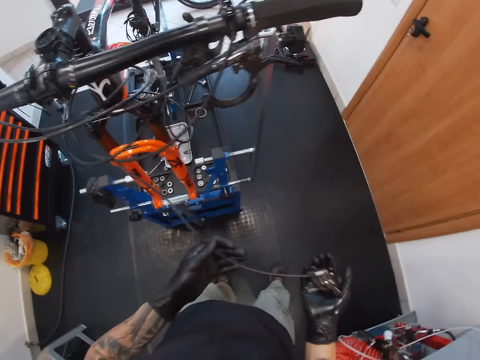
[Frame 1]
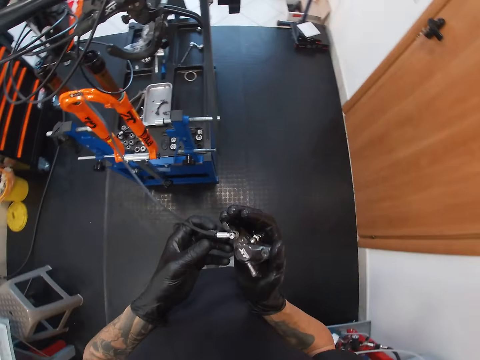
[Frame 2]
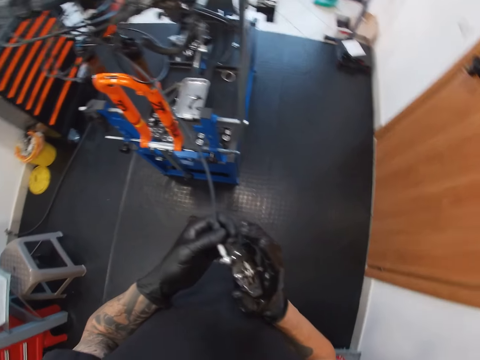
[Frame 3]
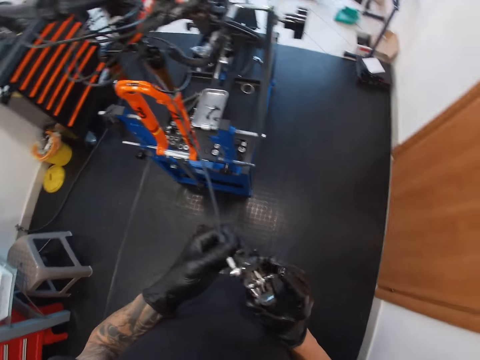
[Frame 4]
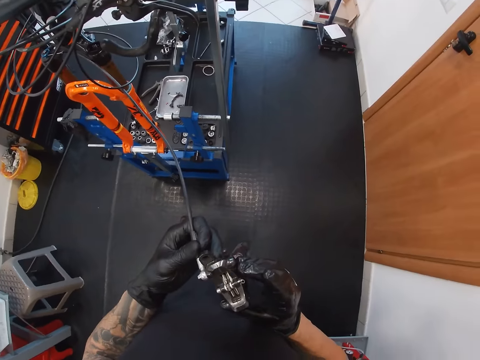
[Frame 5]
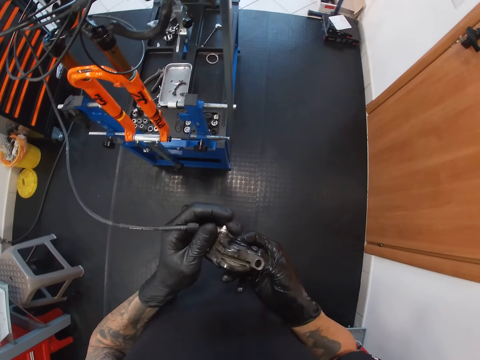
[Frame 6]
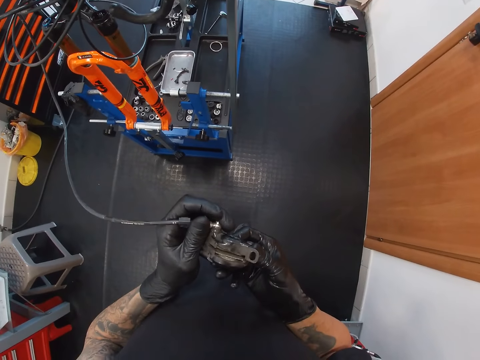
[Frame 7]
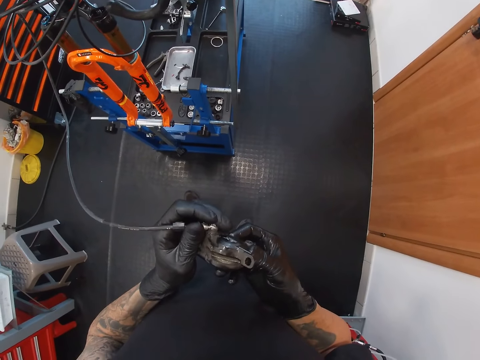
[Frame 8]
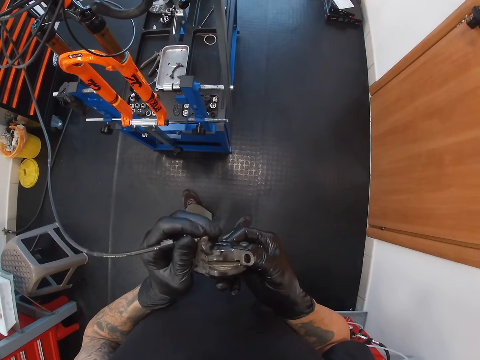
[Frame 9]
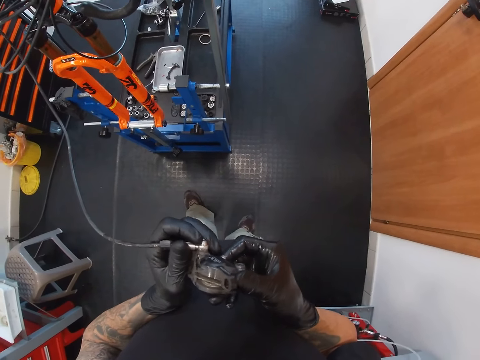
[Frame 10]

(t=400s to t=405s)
The camera wearer places his right hand on a shifter in his left hand. He holds the brake wire with both hands. He adjusts a brake mounting plate.

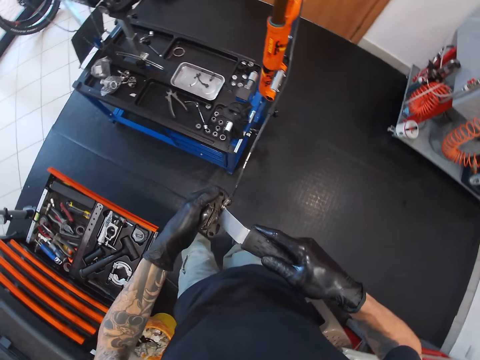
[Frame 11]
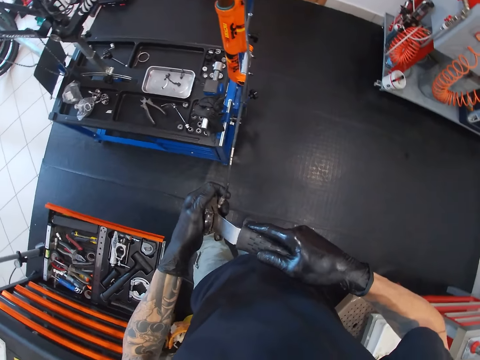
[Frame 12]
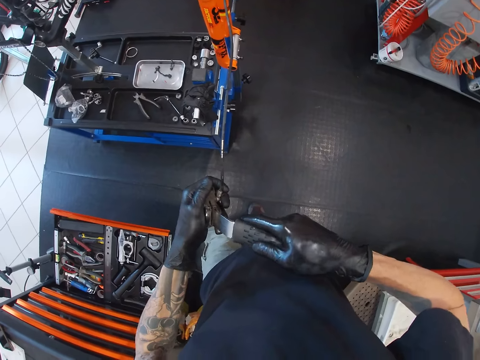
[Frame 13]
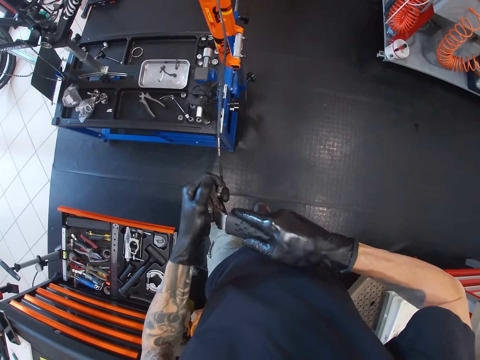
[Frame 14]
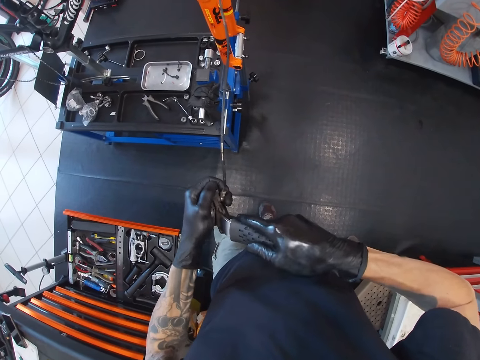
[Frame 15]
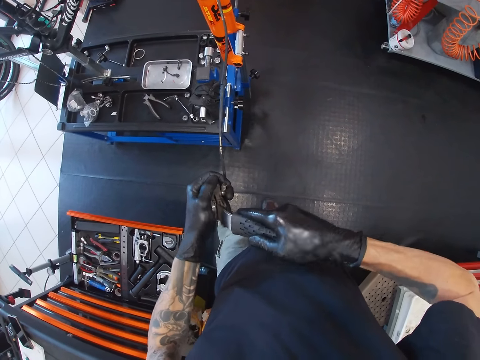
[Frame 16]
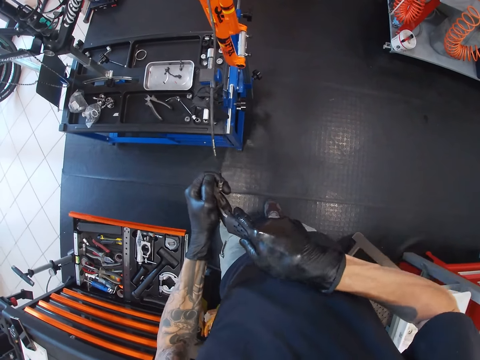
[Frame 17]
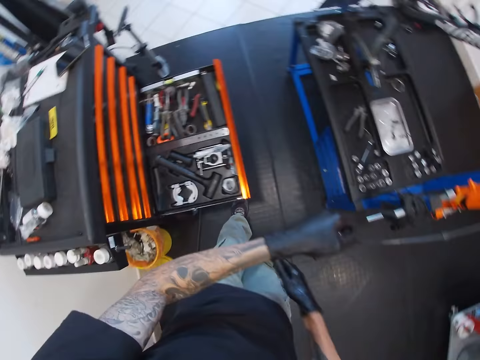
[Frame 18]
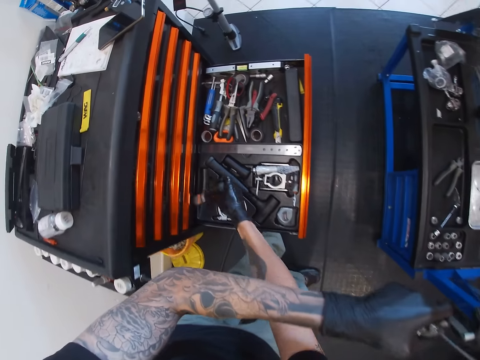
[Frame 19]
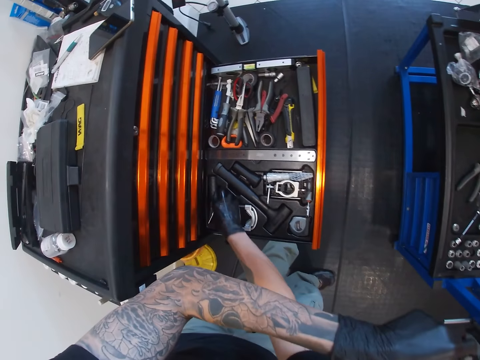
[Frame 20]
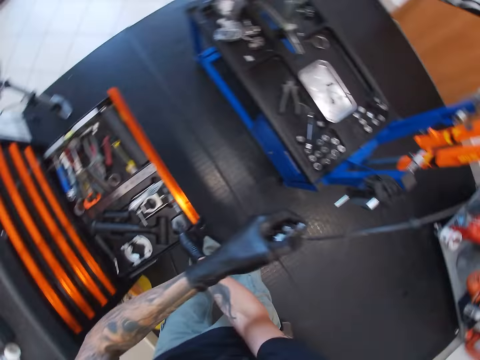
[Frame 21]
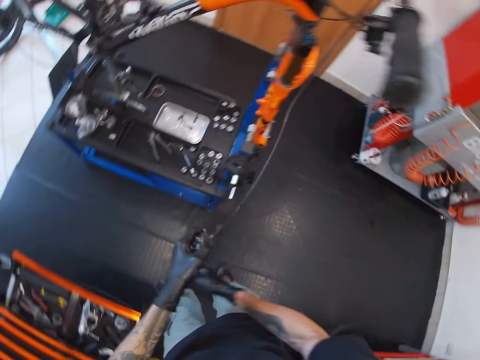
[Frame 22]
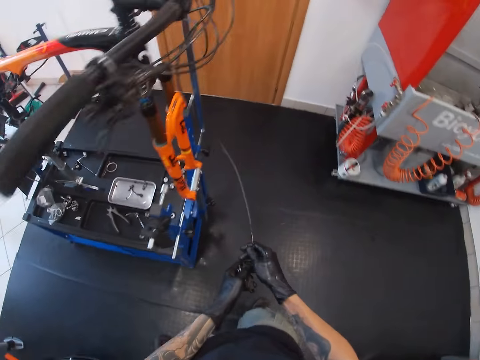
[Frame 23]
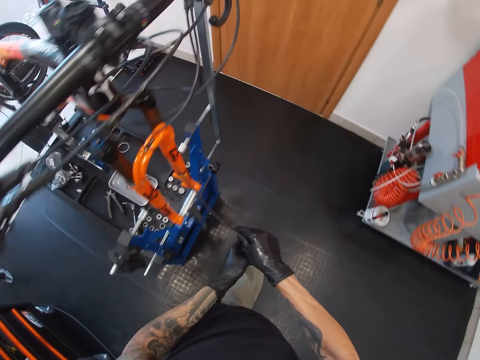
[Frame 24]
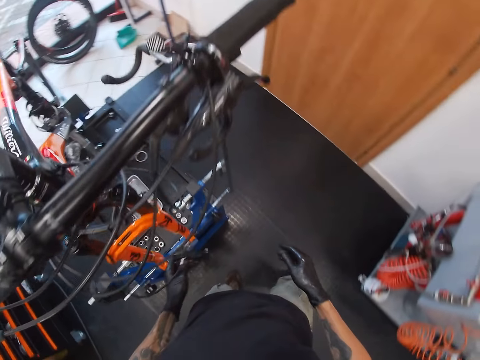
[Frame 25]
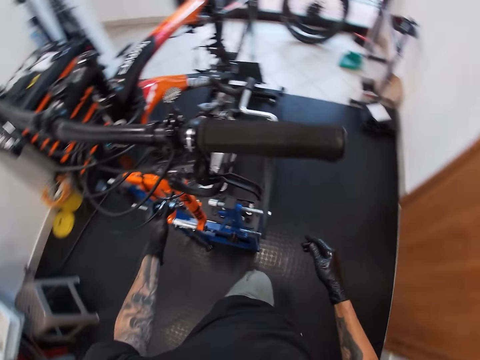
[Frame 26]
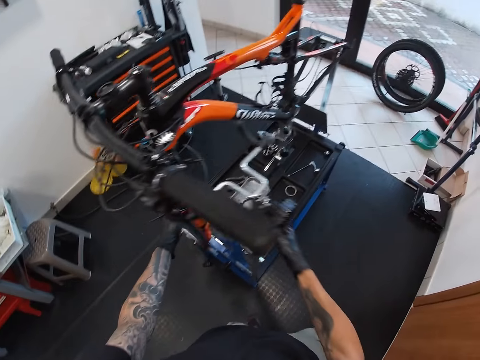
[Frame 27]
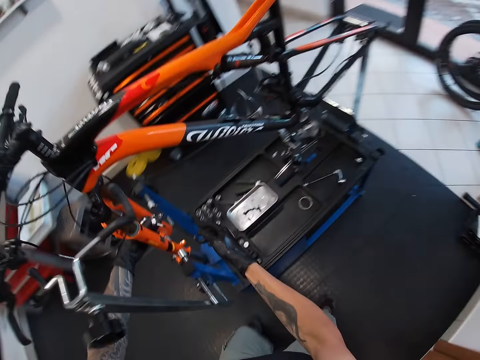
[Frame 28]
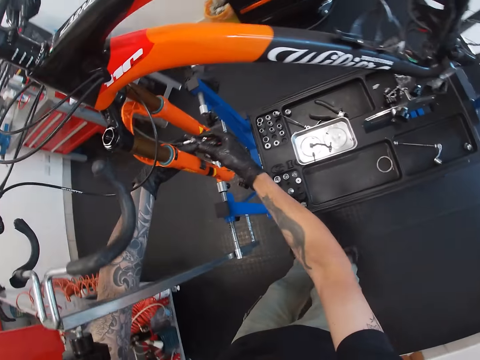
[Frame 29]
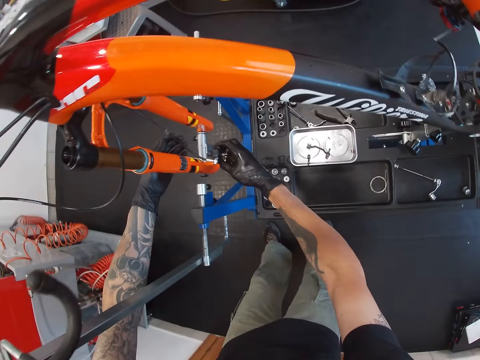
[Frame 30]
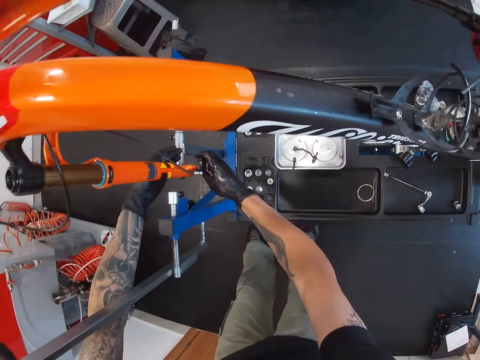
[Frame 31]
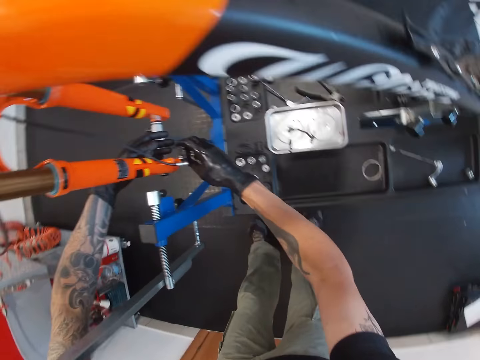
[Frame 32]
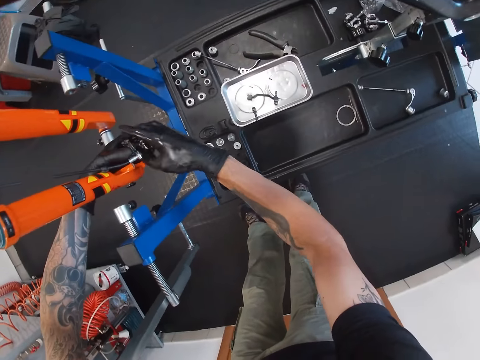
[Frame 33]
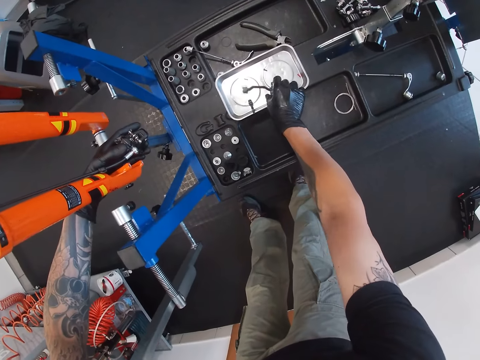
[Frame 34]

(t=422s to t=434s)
The camera wearer looks around. He puts the scraper or tool in his right hand into the shifter in his left hand. He adjusts the brake mounting plate with the tool. He looks around. He drops the scraper in the drawer with his right hand. He looks around. He closes the drawer with his right hand. He places his right hand on the cable in his left hand. He walks around. He holds a bicycle wire. He walks around. He passes the shifter through the auto lift with his left hand. He holds a bicycle with the left hand. He places his right hand on the shifter in his left hand. He places his right hand on the shifter in his left hand again. He rotates the bicycle wire on the bicycle with both hands. He places the shifter on the auto lift with his right hand. He passes the shifter from his right hand to his left hand.

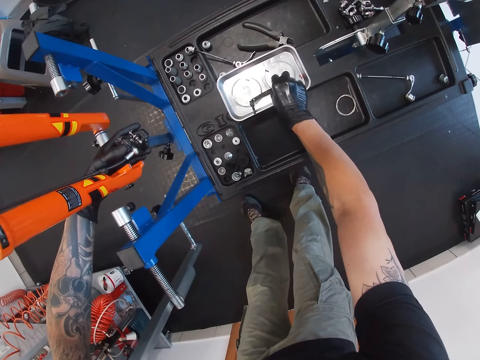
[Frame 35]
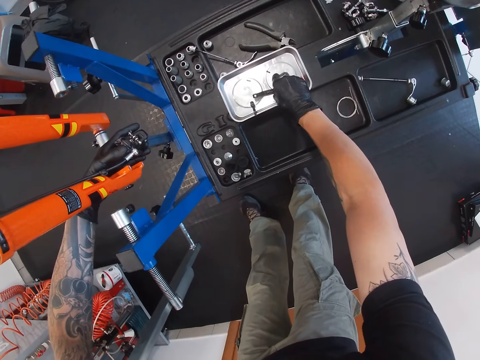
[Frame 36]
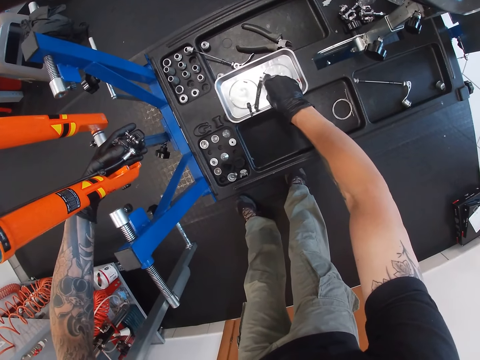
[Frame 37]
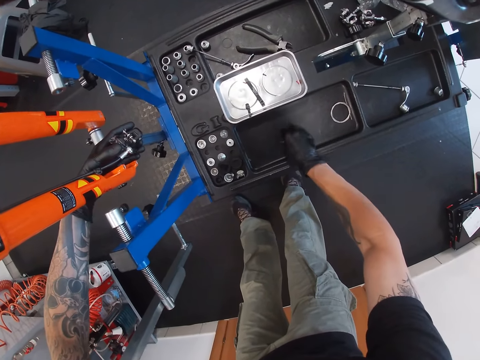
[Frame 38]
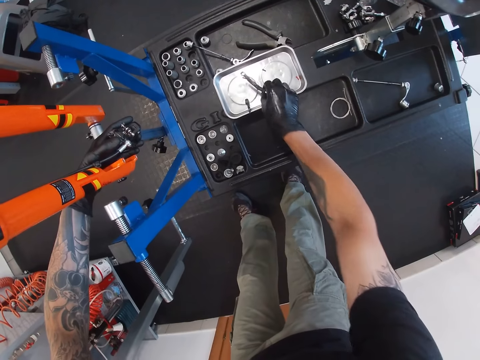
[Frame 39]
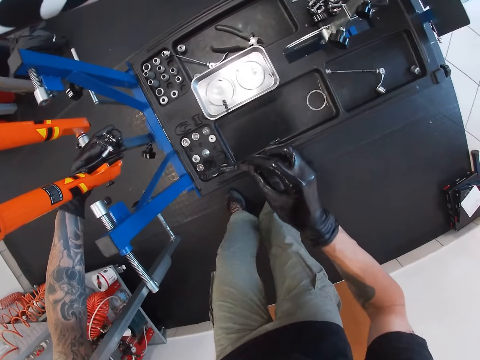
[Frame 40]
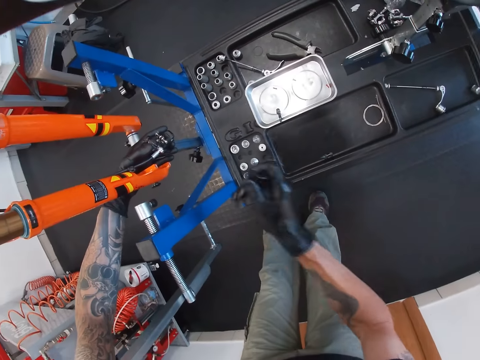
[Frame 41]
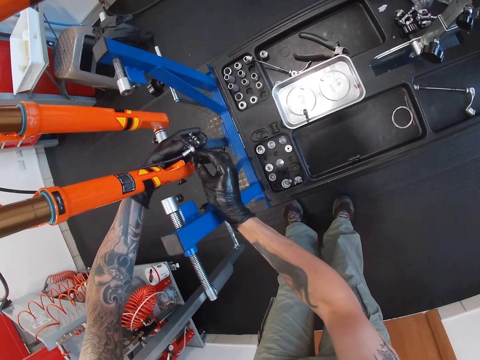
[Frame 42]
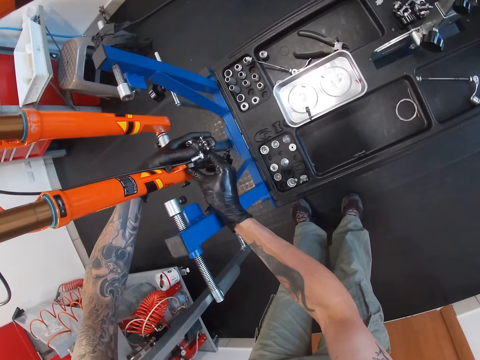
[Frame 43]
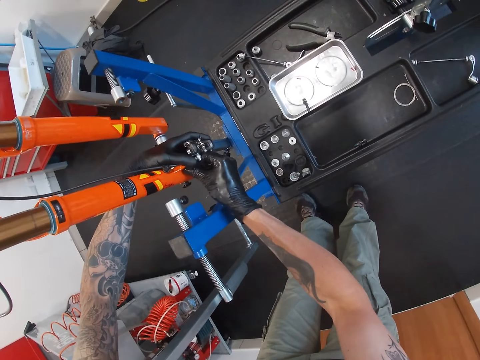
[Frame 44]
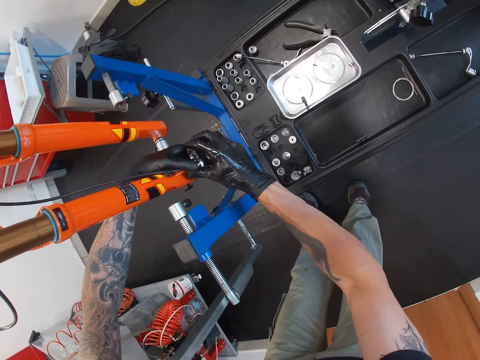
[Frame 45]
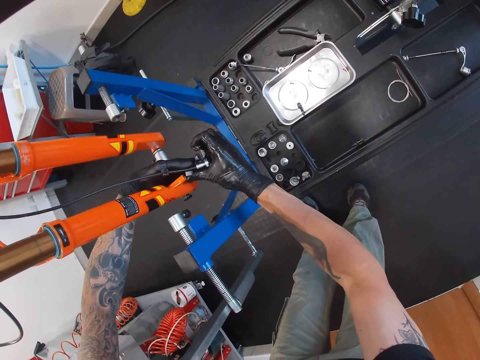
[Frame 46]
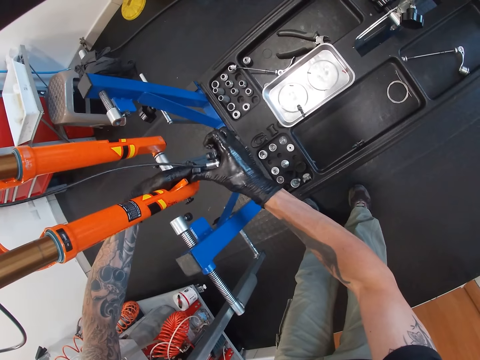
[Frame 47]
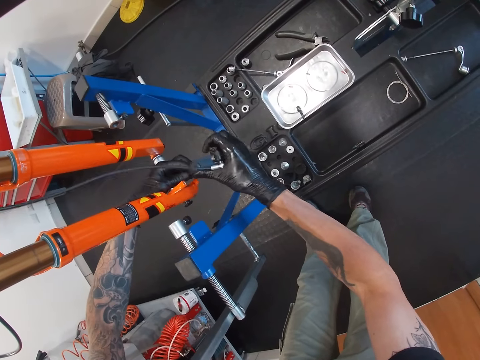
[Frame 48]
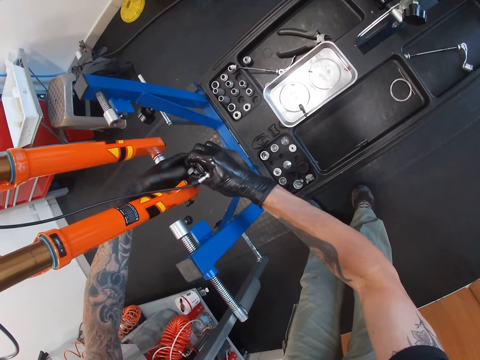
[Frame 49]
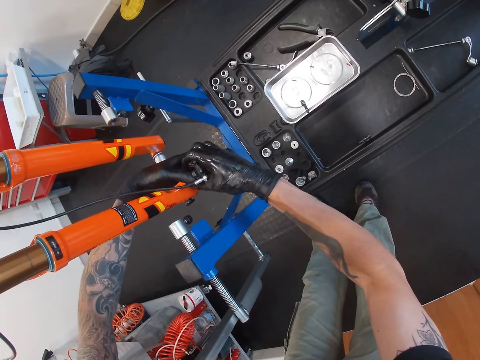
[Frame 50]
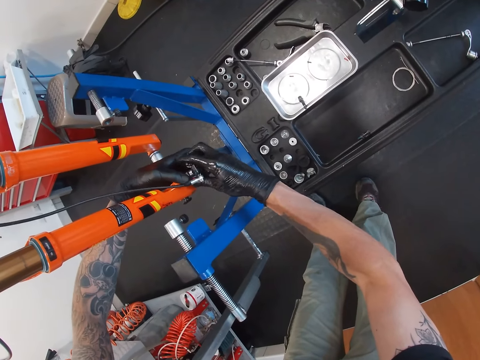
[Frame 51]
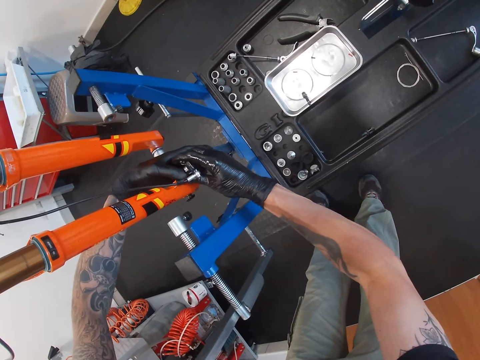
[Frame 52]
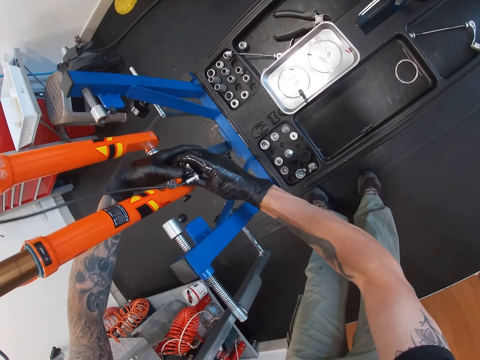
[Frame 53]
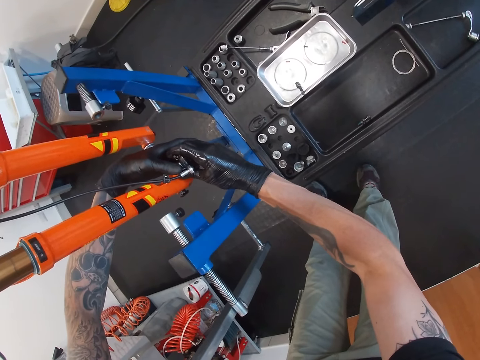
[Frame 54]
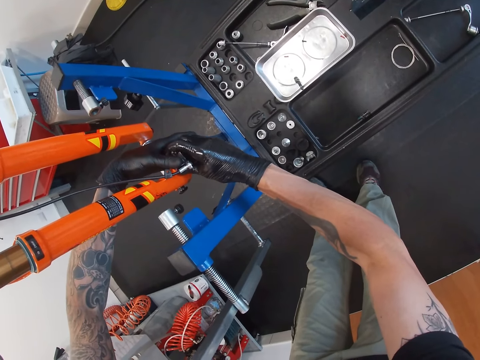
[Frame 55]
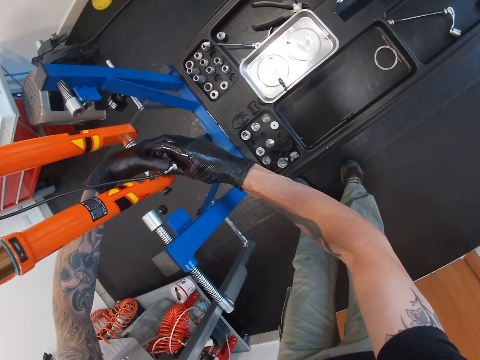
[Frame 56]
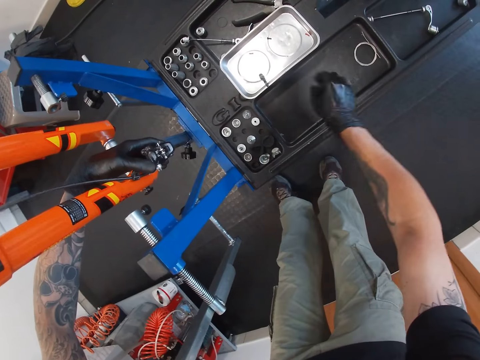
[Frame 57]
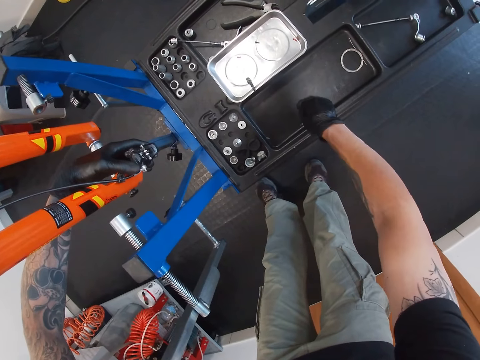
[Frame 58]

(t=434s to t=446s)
The camera wearer removes a screw from a metal piece on a tray with his right hand. He moves a bolt in the metal plate. He drops the screw on the auto lift with his right hand. He picks the metal piece from the tray with his right hand. He picks a pin from the metal plate with his right hand. He fixes the metal piece in his right hand to the shifter in his left hand. He picks the screw from the auto lift with his right hand.
